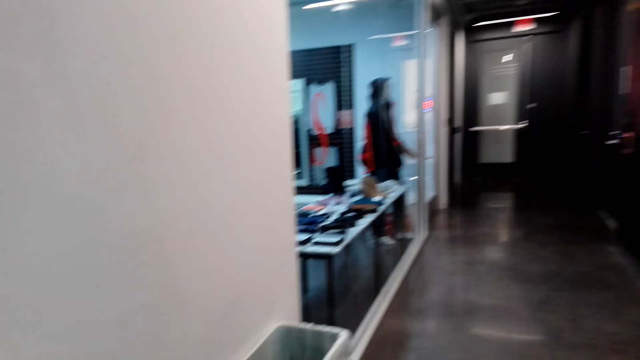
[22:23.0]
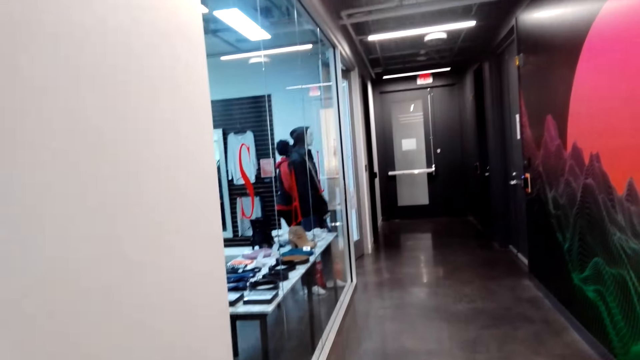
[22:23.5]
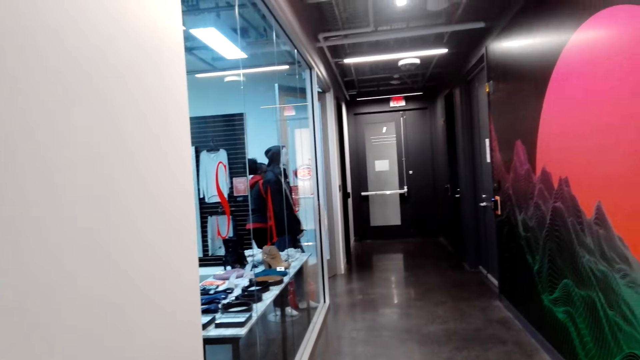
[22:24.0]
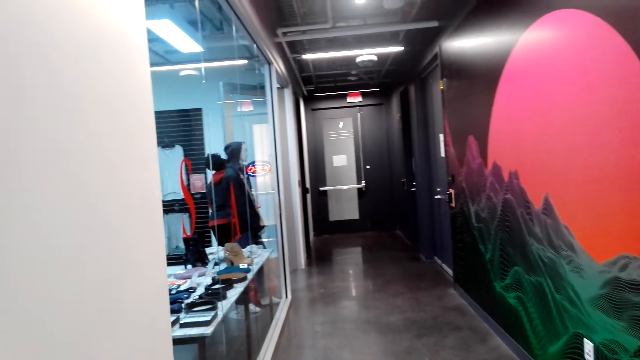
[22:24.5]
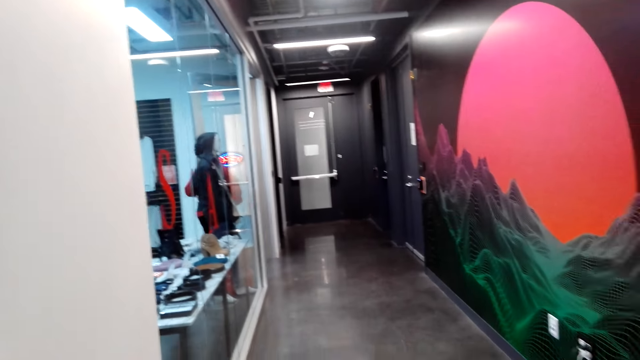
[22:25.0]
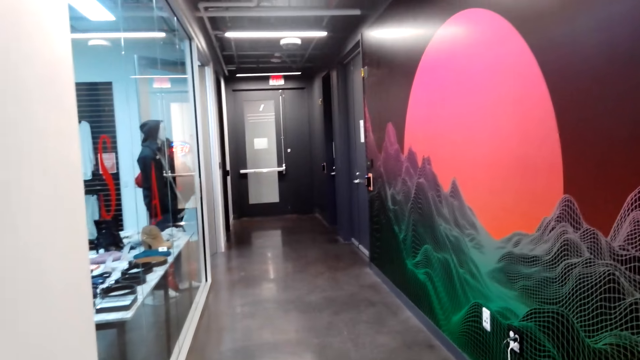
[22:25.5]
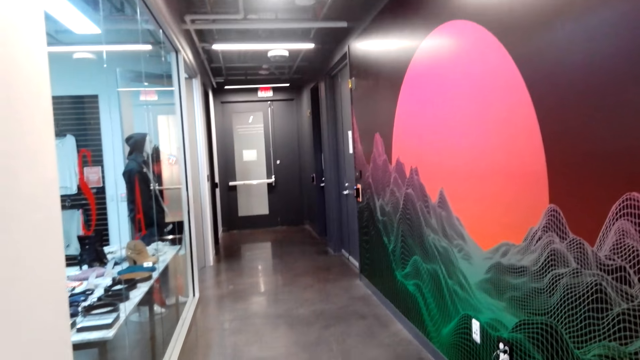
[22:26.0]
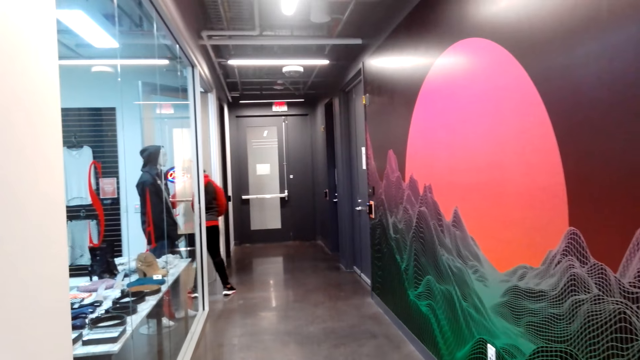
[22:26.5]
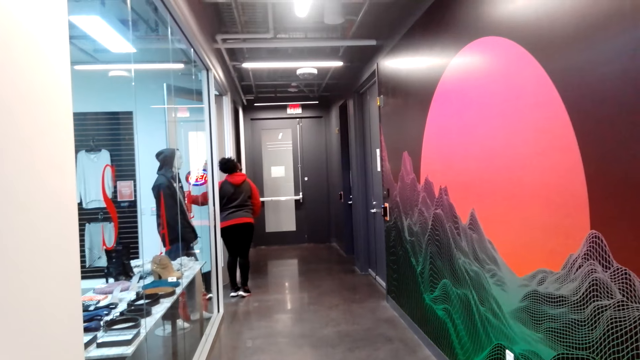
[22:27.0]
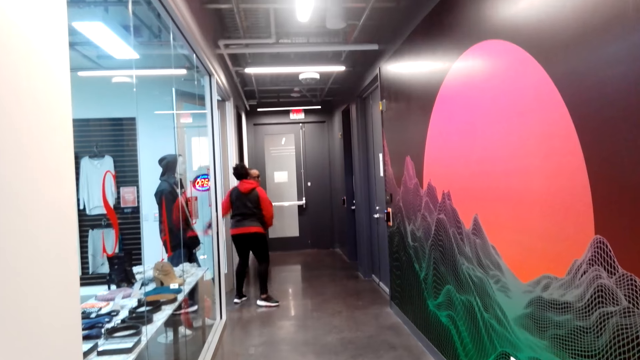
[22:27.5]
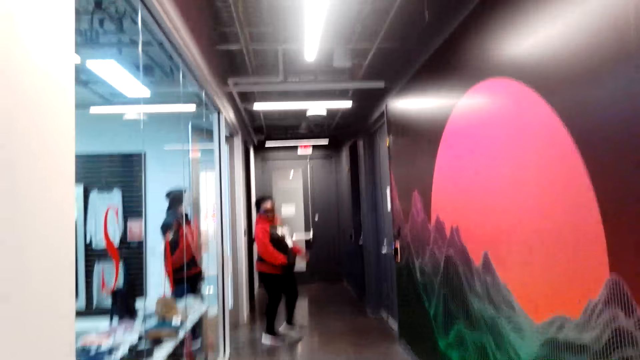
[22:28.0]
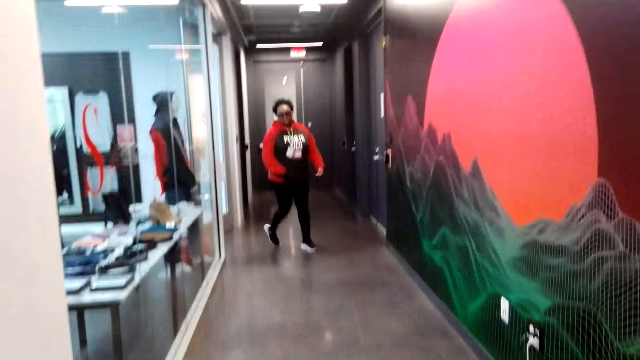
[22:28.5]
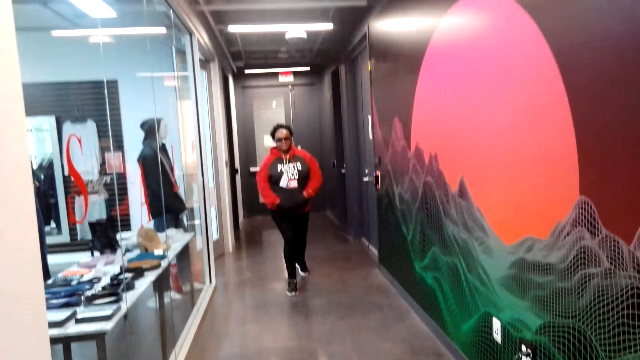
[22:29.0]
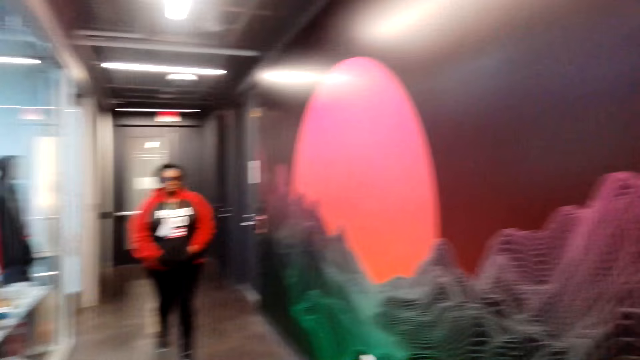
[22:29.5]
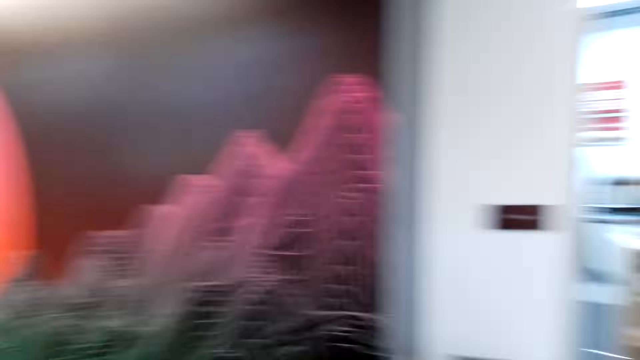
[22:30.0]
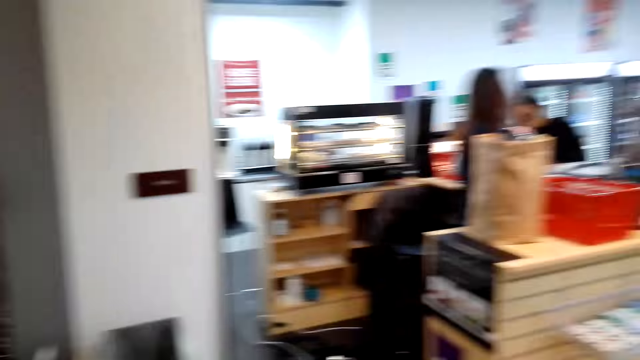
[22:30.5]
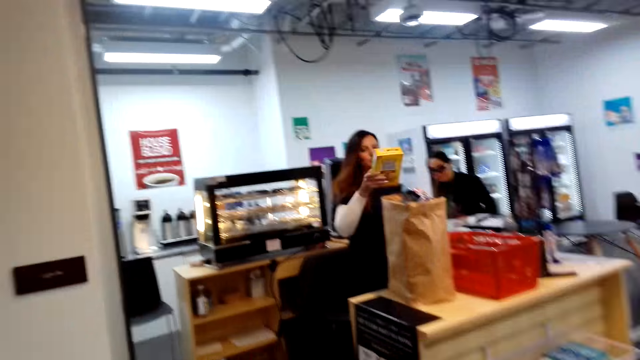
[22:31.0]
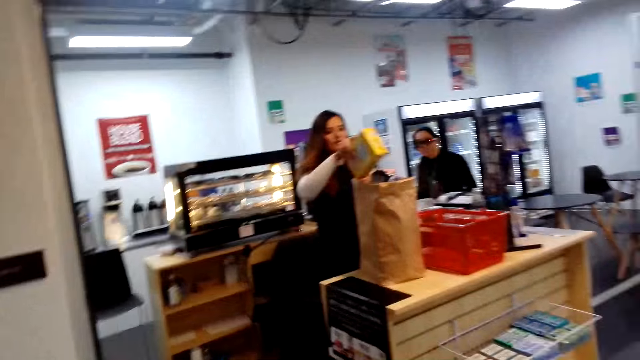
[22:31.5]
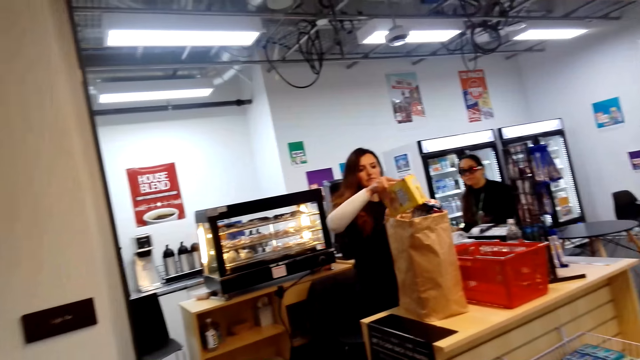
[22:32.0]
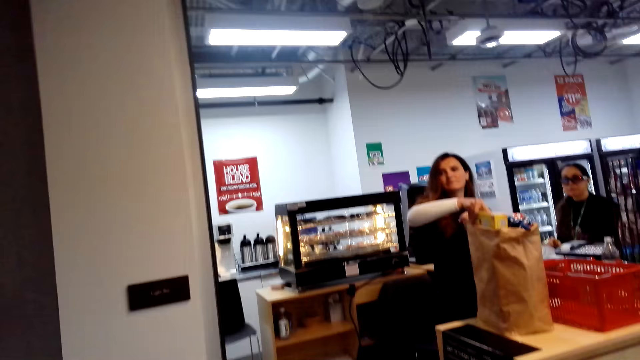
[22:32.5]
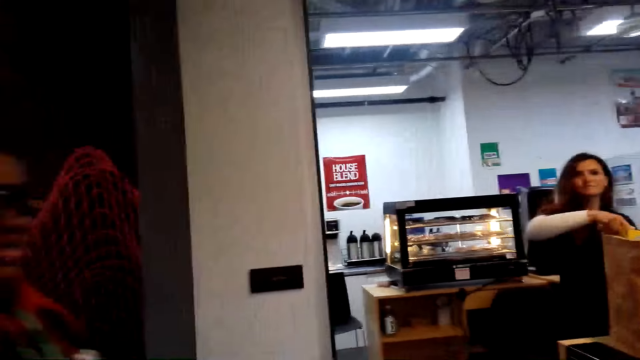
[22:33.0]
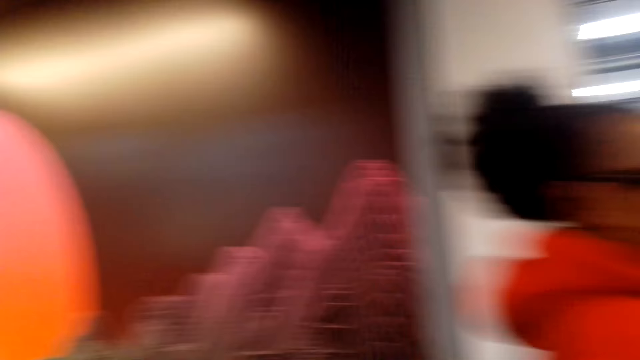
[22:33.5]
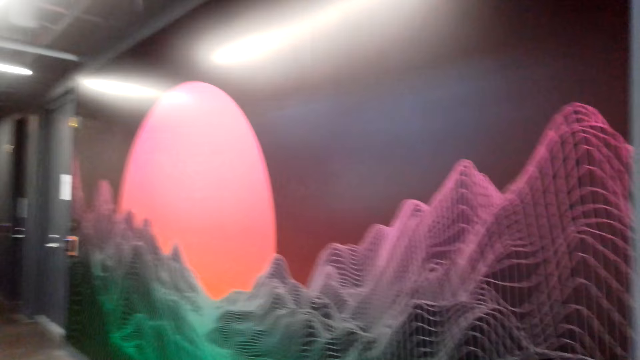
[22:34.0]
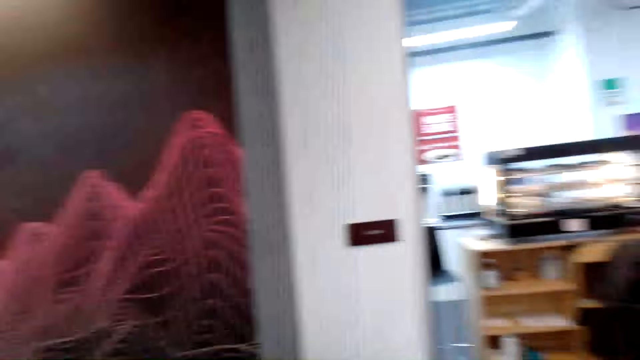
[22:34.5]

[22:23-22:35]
A lady opens the door. The camera wearer looks around. The lady moves around and closes the door. The lady pockets. Another lady puts something in a bag.

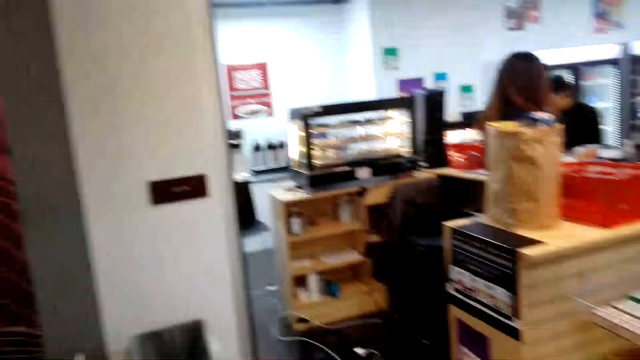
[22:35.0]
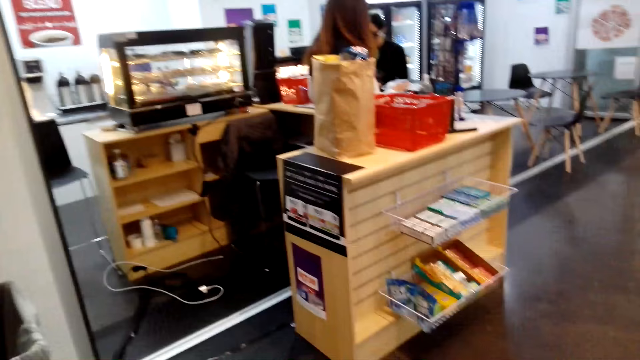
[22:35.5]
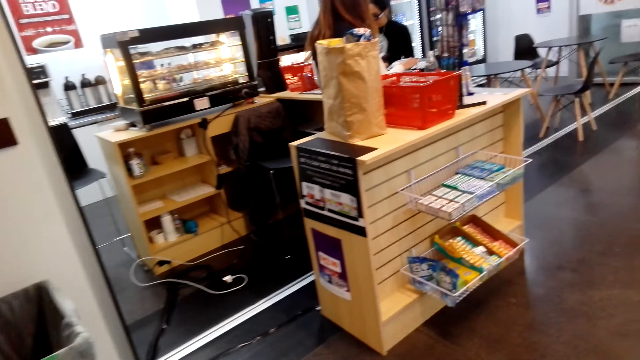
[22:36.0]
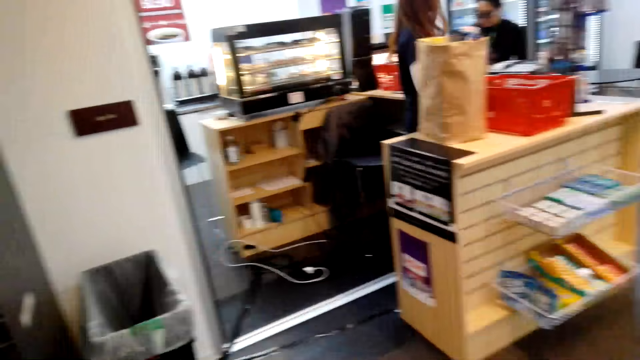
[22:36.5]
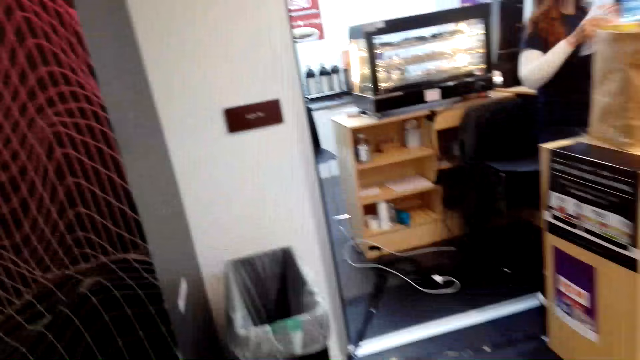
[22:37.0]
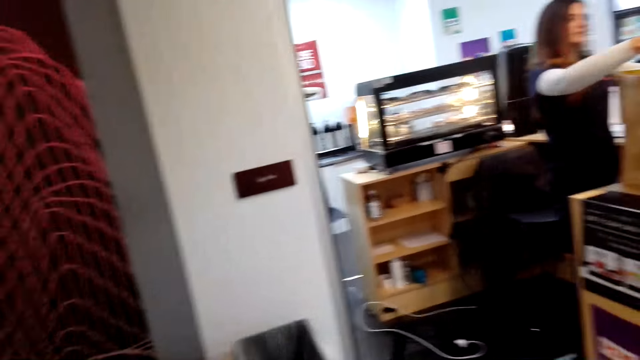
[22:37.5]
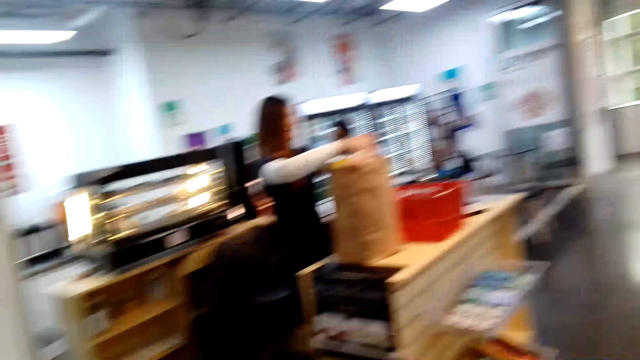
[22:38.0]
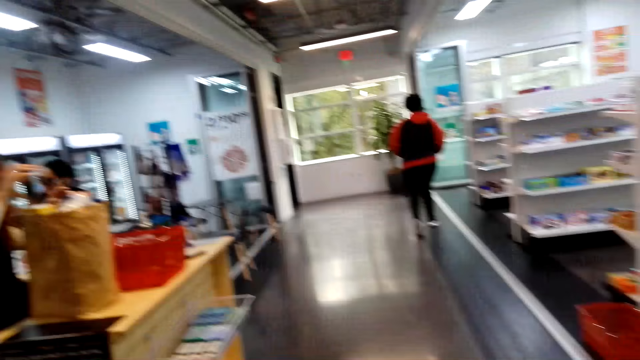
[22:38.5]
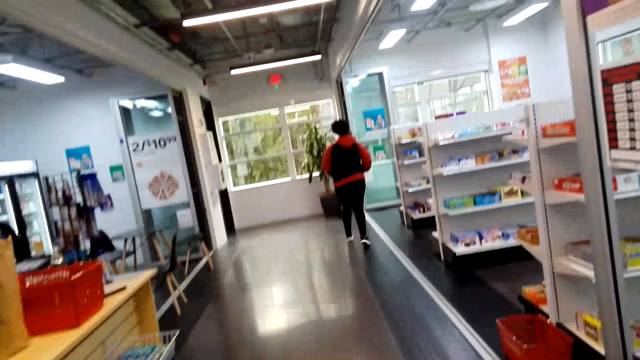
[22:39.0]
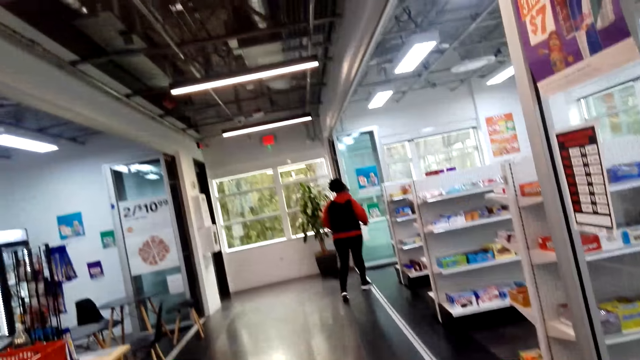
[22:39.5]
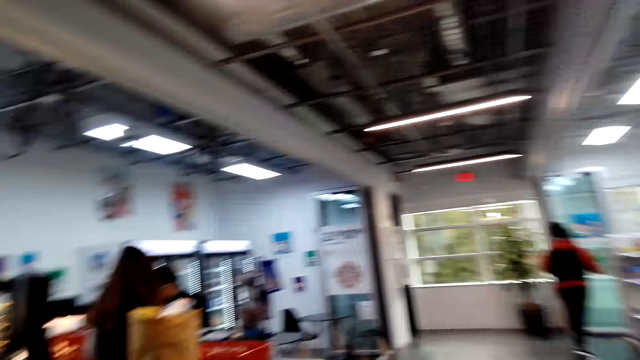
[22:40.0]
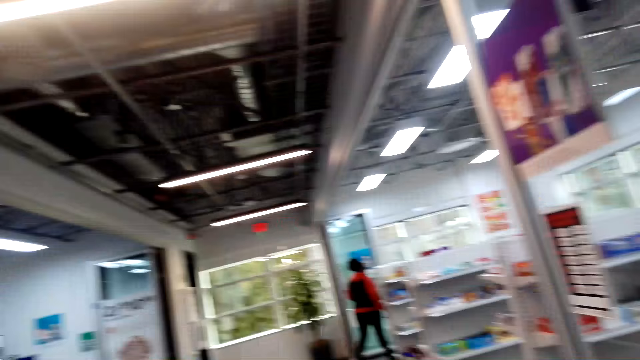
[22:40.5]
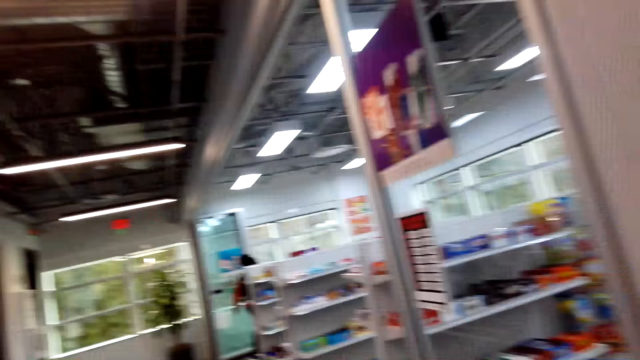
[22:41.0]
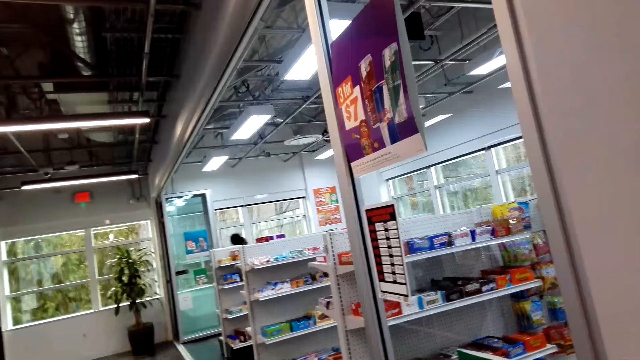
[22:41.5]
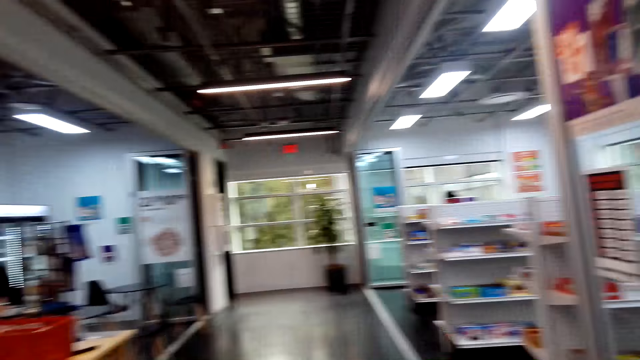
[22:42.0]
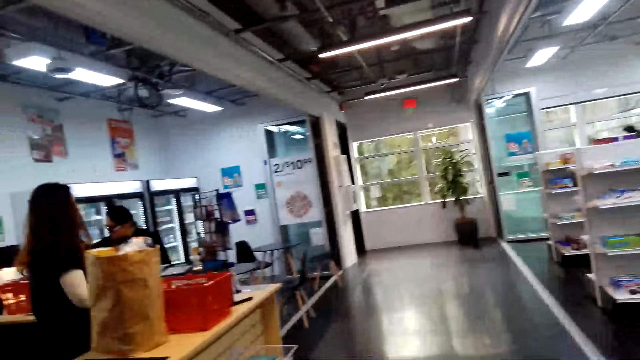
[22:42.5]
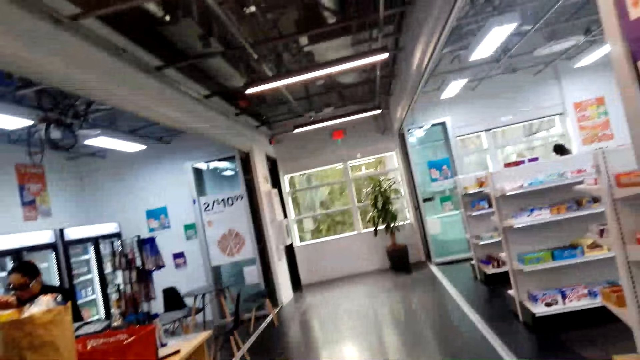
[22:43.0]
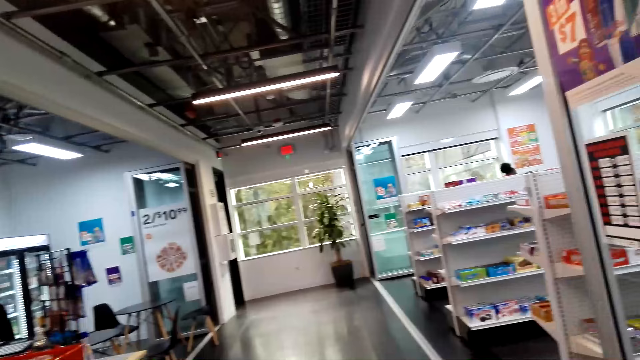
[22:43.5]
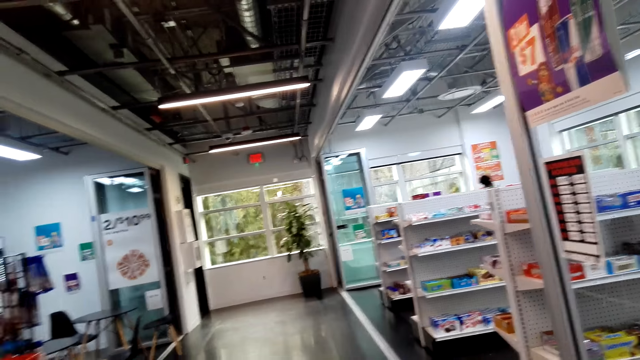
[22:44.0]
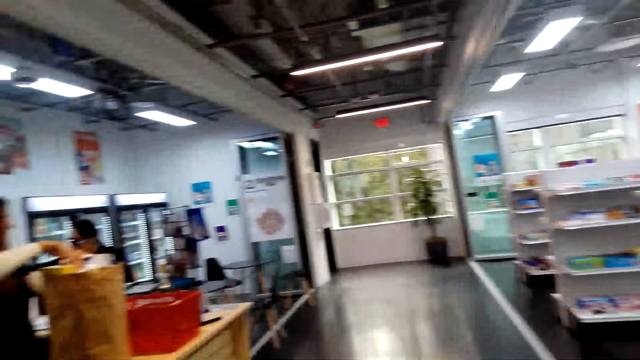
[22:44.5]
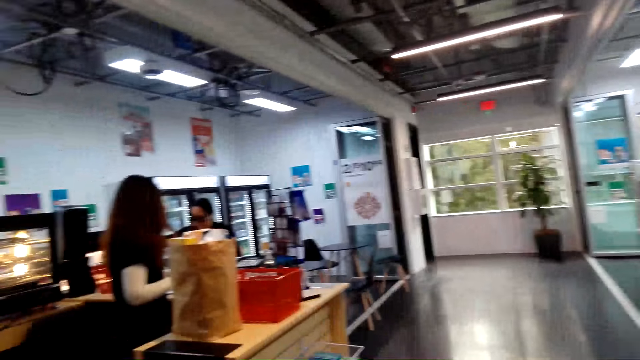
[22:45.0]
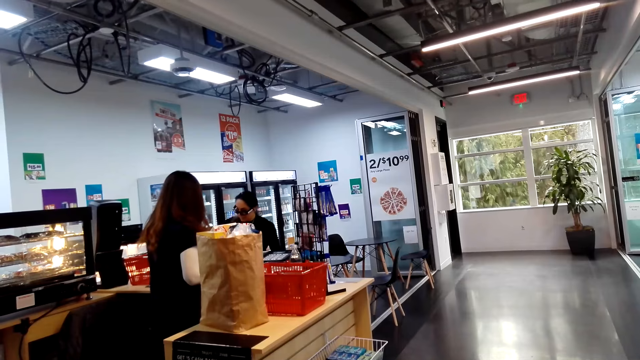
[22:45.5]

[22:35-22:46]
A lady puts something in a bag. The camera wearer looks around. Another lady moves around. The camera wearer looks around. The first lady turns left.
